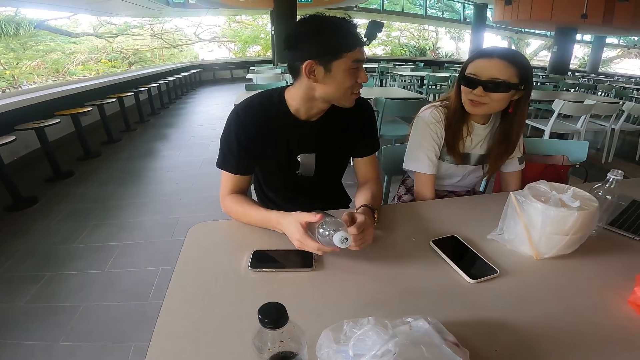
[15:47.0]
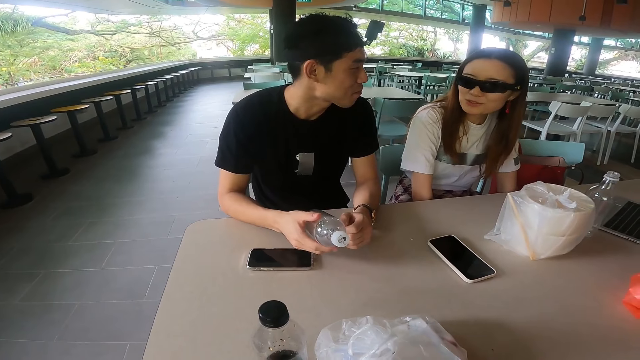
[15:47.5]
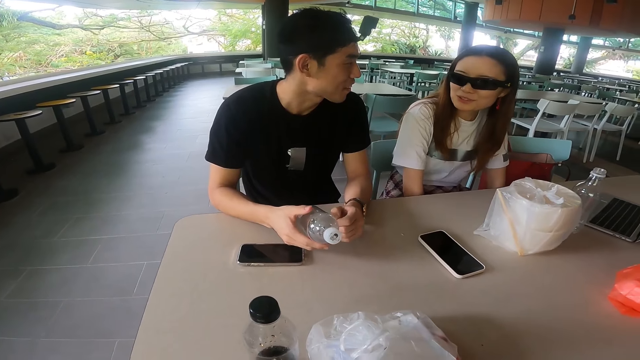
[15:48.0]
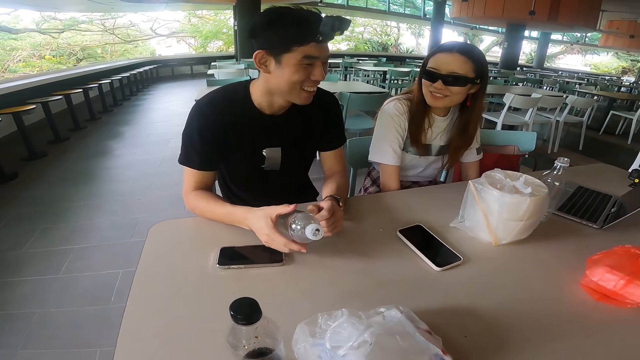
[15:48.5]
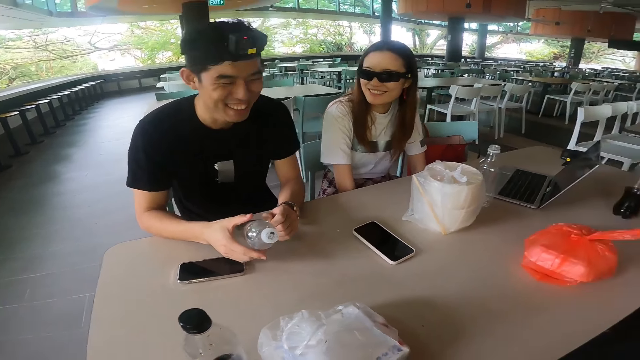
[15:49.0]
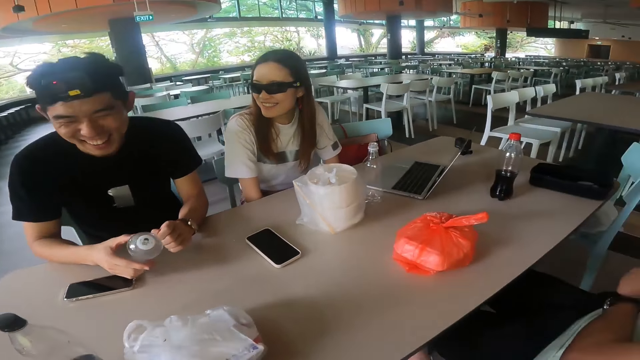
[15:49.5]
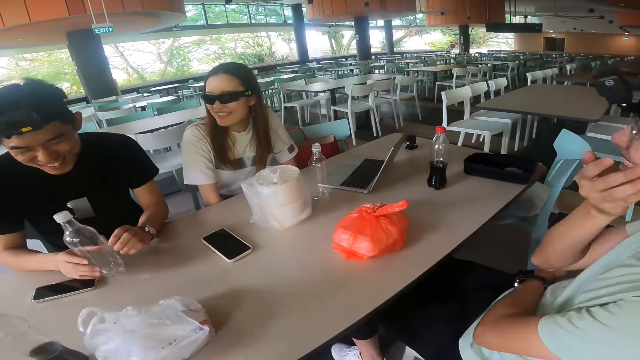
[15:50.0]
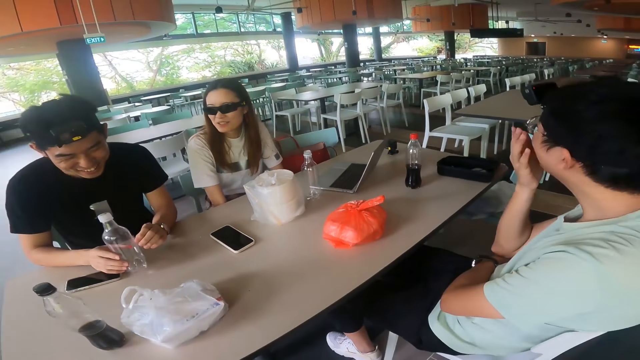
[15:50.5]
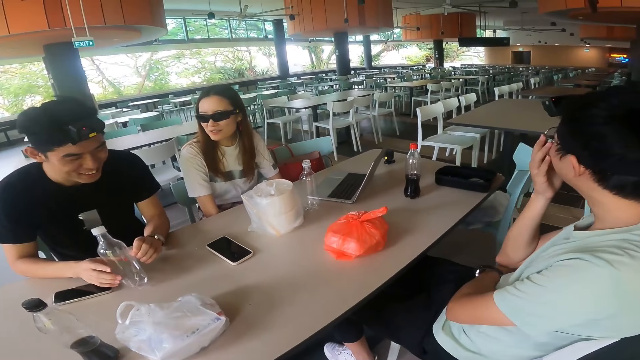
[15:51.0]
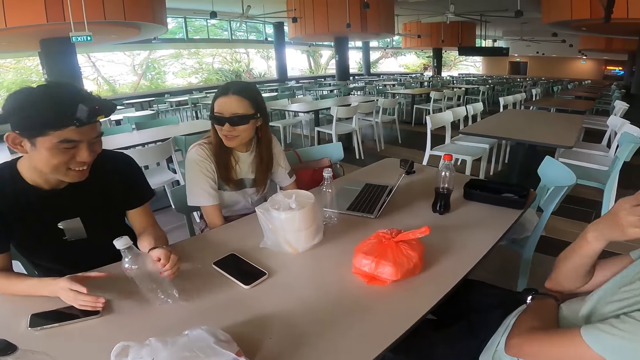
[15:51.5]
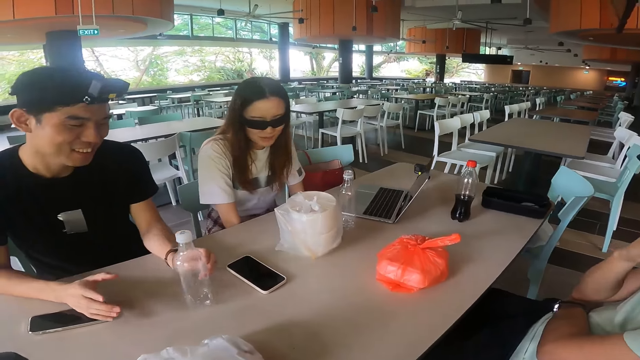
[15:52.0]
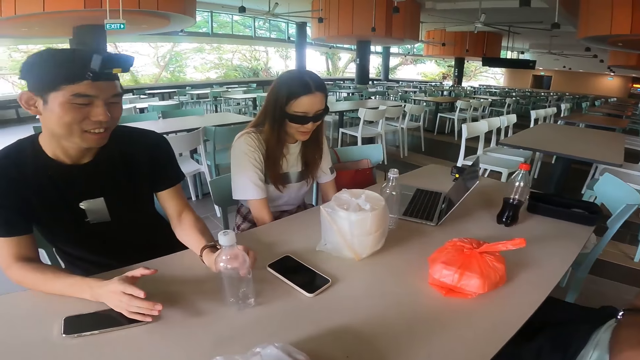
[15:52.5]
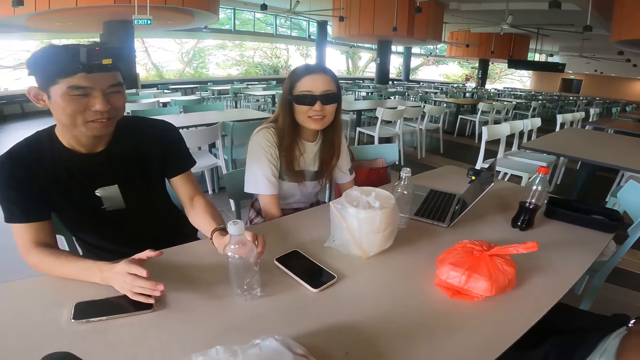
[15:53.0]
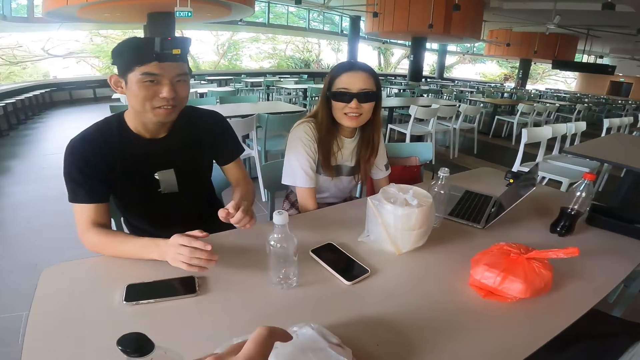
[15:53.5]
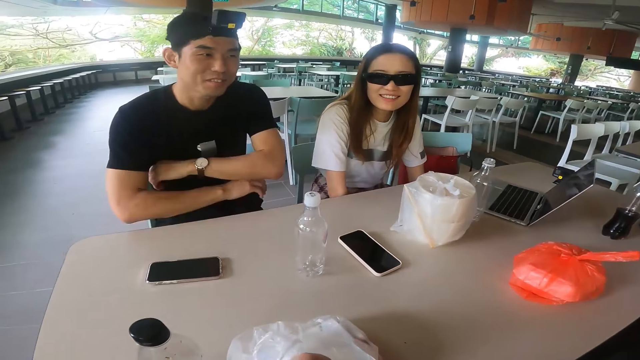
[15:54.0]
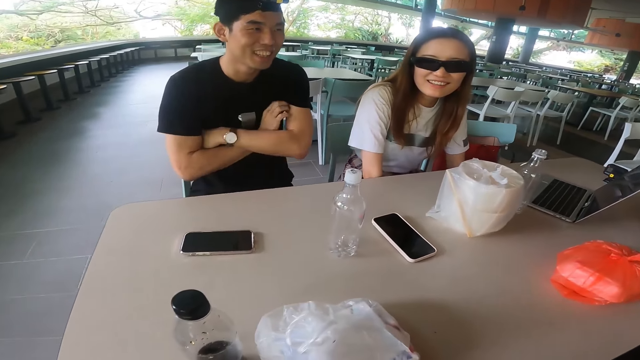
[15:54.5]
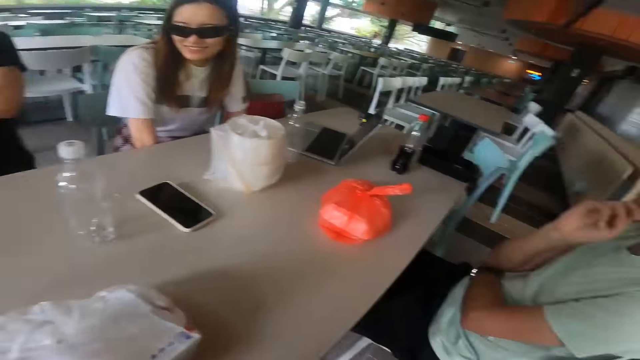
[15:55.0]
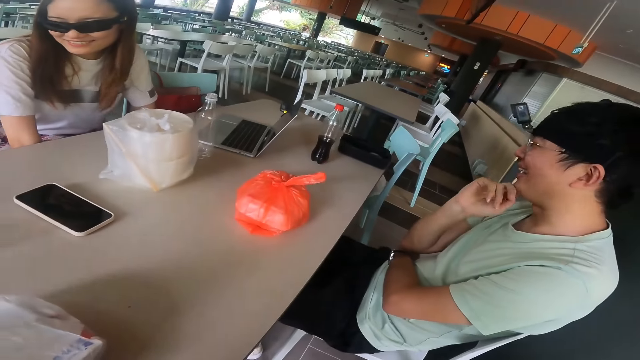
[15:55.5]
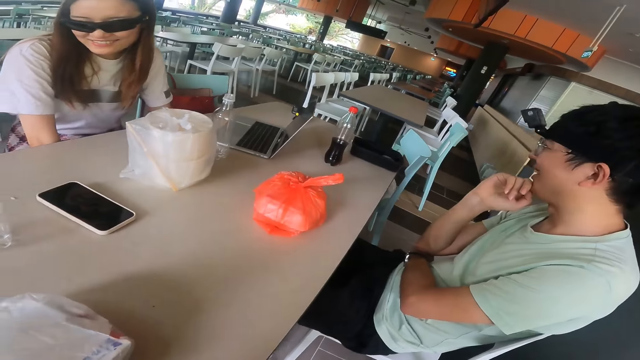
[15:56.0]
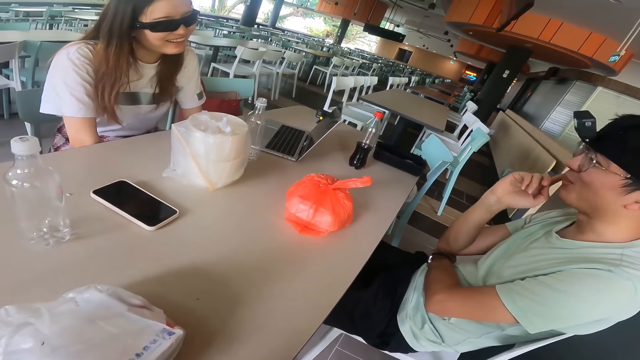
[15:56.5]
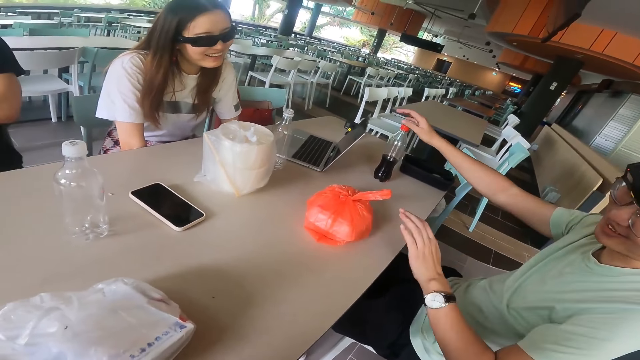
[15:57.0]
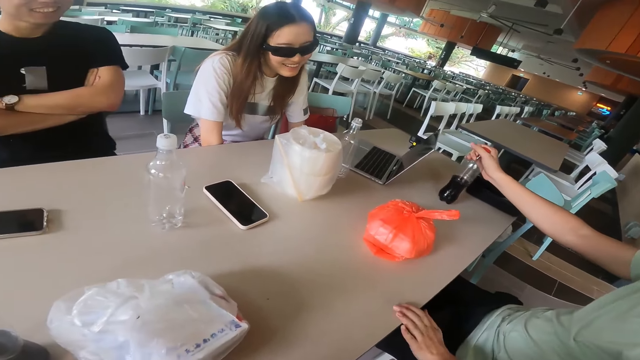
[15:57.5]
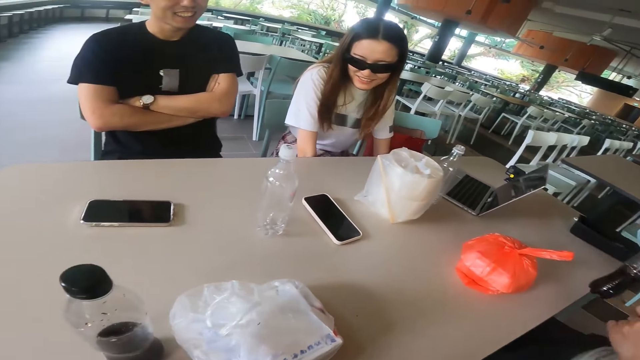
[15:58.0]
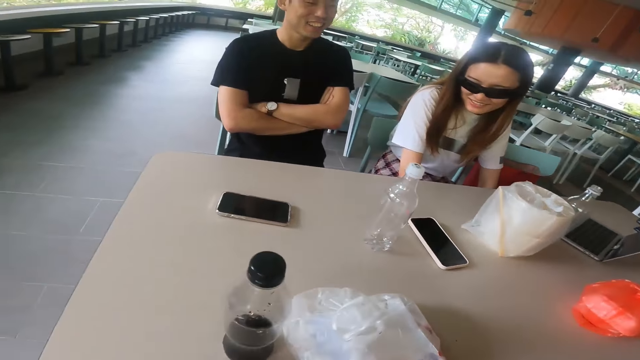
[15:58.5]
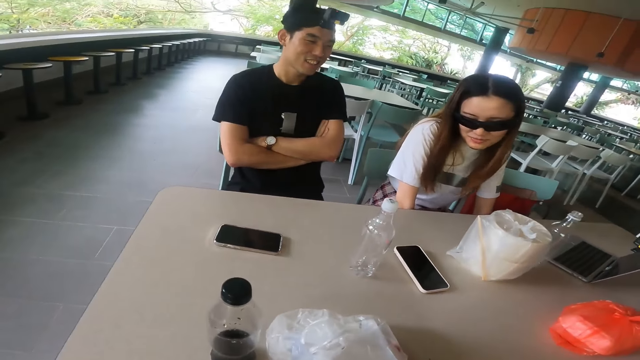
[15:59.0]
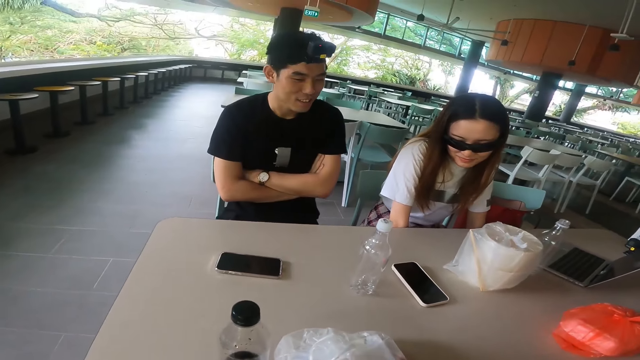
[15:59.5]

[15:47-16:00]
A man laughs. Another man covers his face with a hand. The first man puts a bottle on the table and folds hands. The other man touches the bottle. The other man picks up a soda bottle.

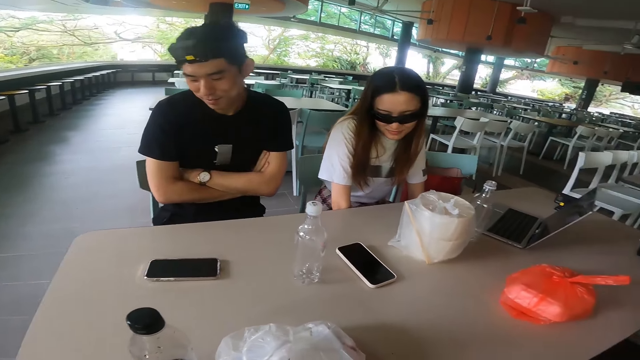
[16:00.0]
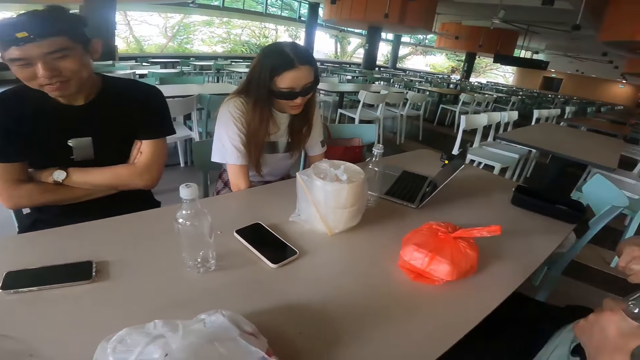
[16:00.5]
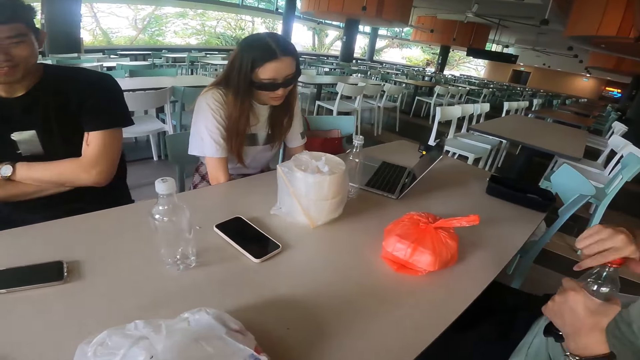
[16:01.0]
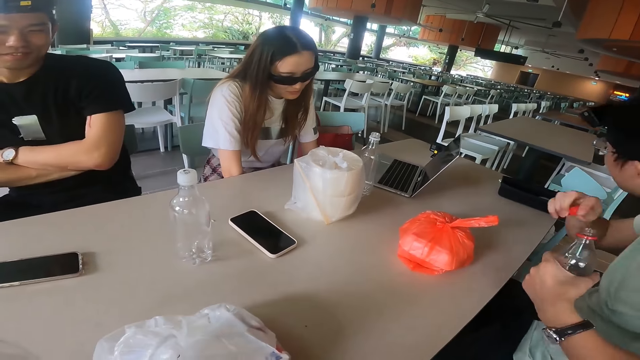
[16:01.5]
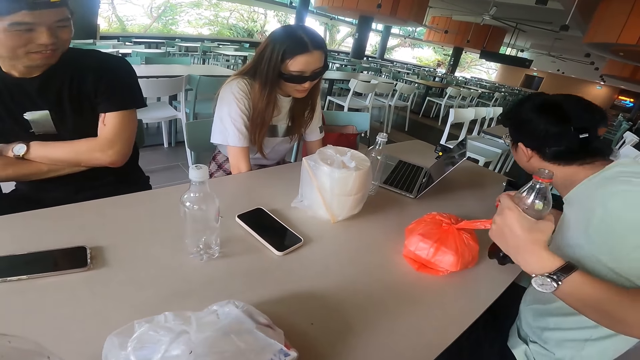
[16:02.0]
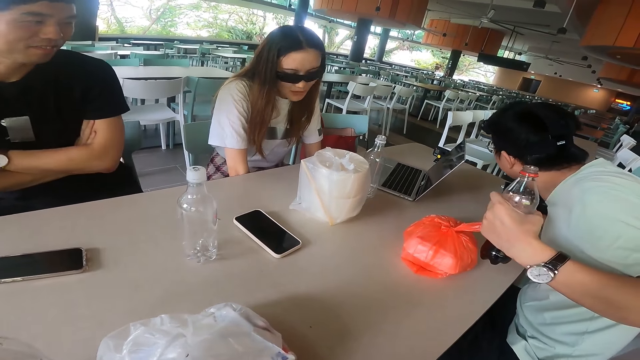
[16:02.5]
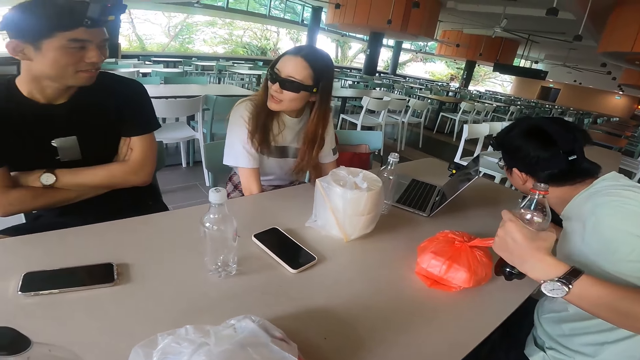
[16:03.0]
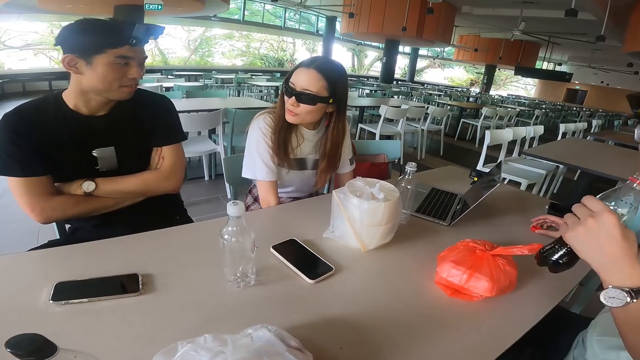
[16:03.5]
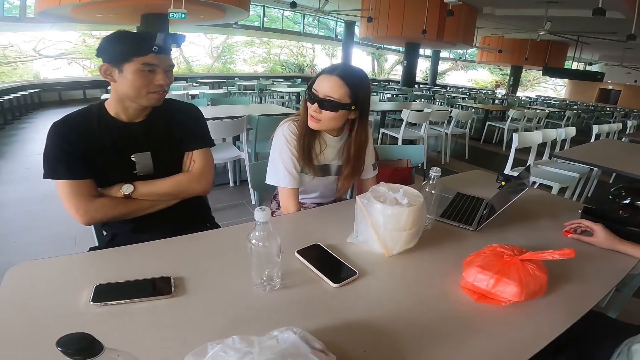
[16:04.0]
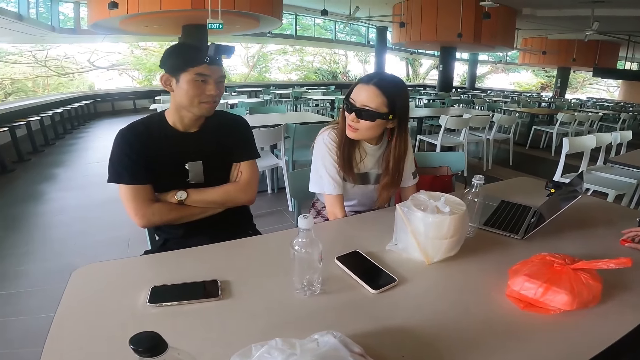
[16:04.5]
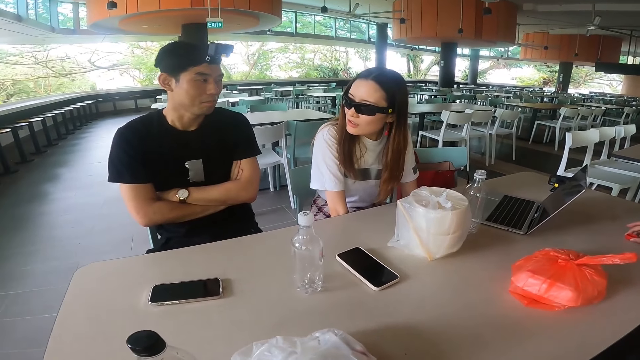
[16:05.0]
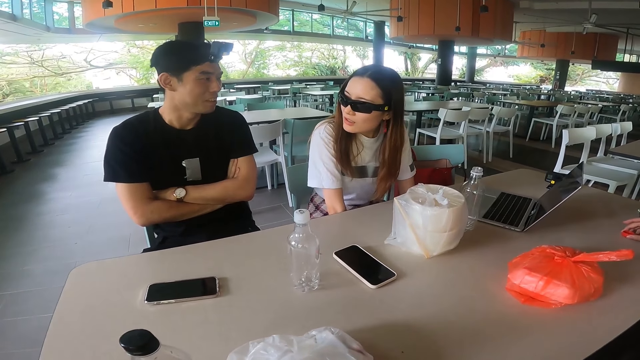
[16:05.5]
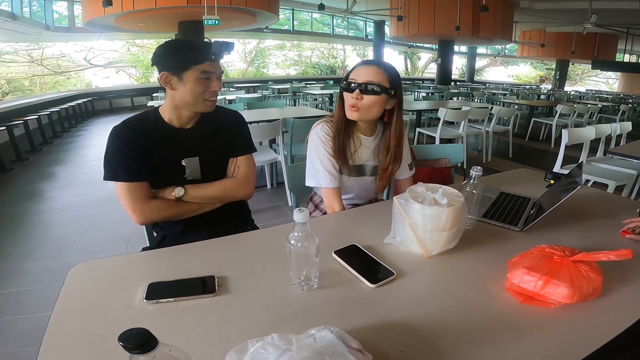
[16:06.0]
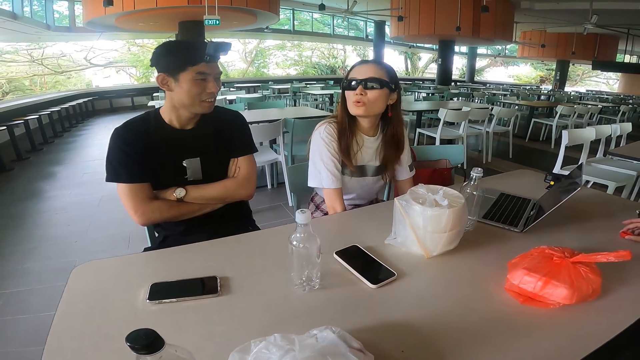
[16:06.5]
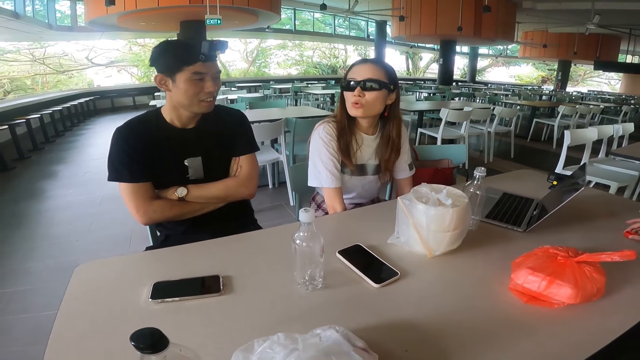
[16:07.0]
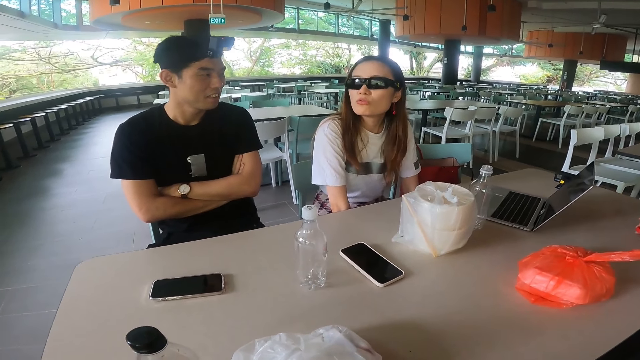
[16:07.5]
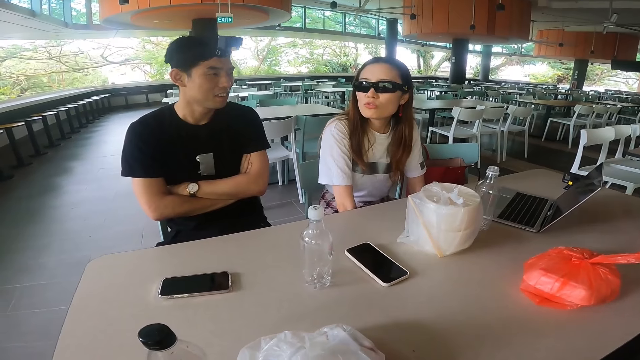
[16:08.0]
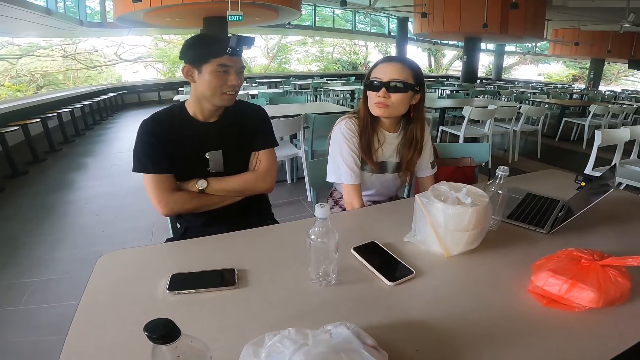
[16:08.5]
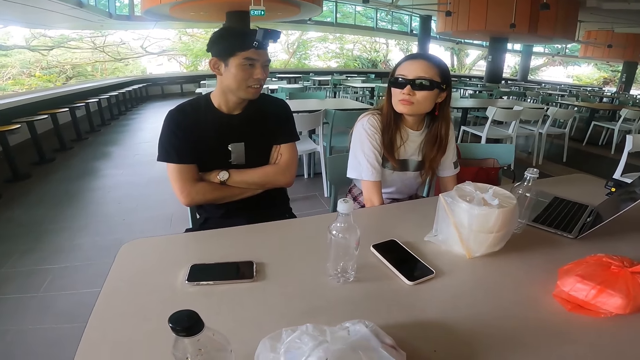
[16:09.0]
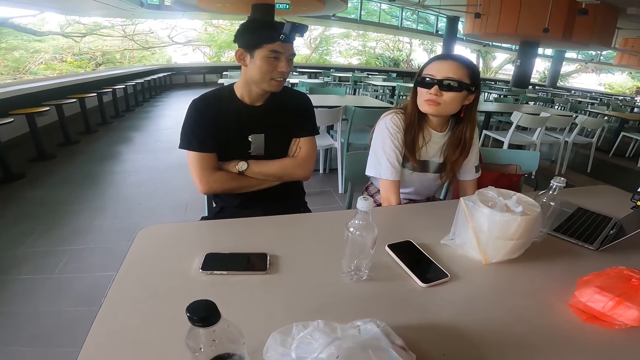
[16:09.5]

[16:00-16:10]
A man opens the soda bottle. The man leans towards the table. The man drinks the soda.
